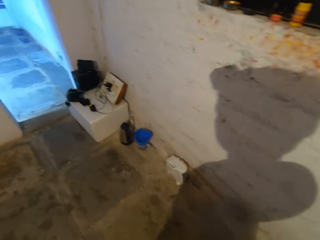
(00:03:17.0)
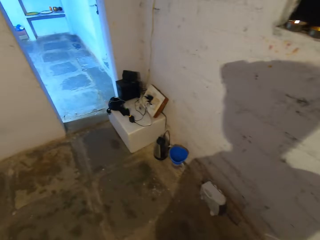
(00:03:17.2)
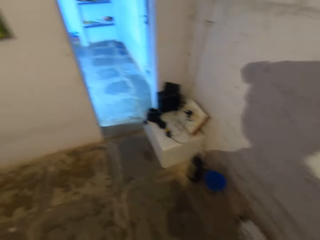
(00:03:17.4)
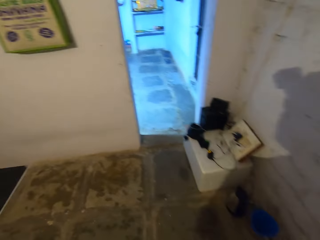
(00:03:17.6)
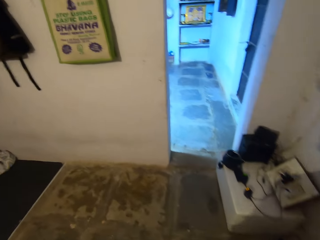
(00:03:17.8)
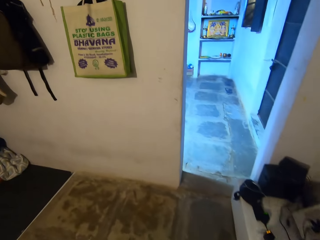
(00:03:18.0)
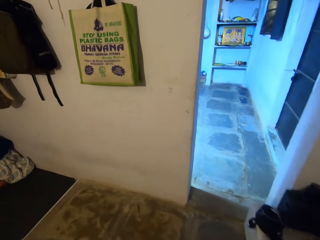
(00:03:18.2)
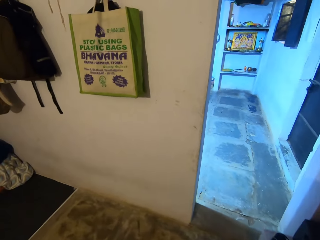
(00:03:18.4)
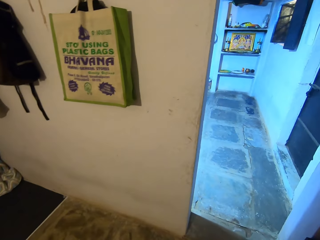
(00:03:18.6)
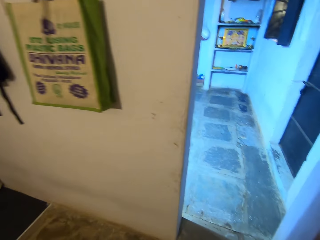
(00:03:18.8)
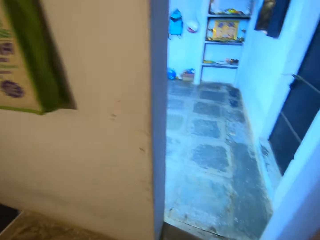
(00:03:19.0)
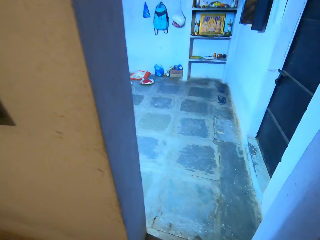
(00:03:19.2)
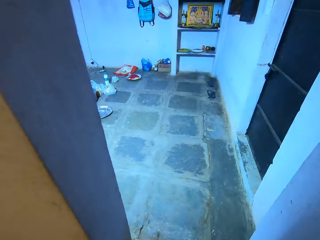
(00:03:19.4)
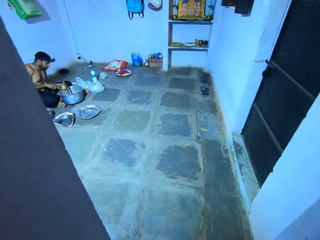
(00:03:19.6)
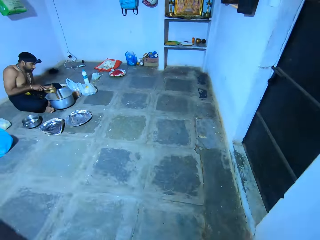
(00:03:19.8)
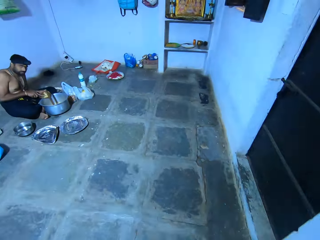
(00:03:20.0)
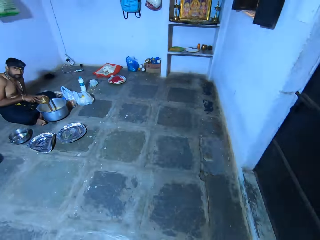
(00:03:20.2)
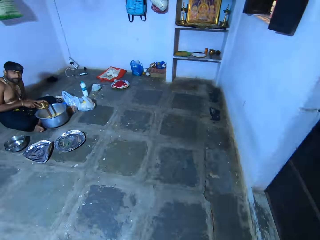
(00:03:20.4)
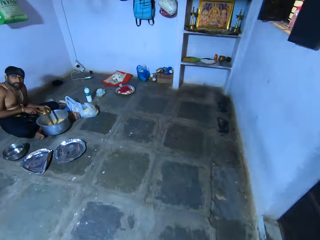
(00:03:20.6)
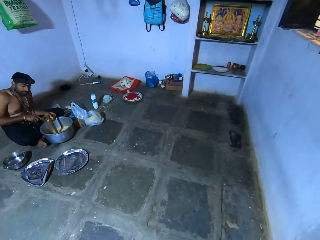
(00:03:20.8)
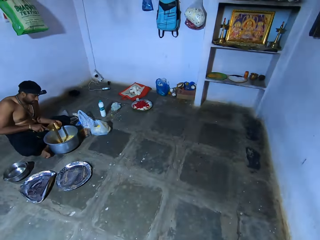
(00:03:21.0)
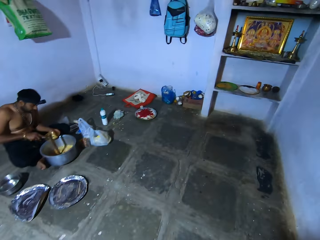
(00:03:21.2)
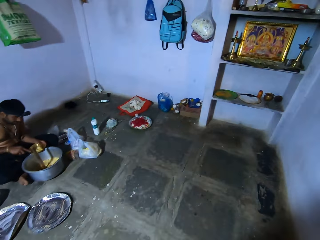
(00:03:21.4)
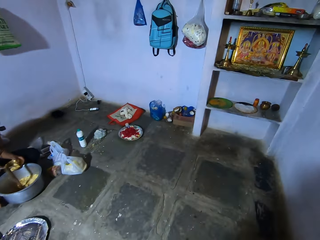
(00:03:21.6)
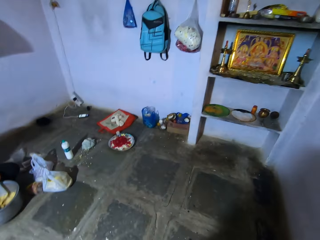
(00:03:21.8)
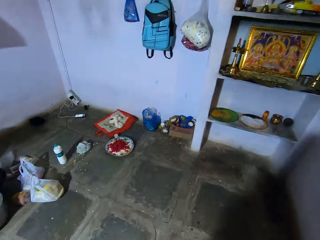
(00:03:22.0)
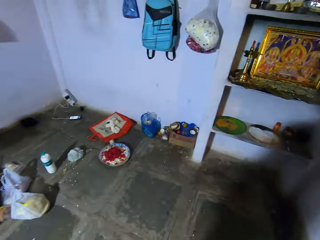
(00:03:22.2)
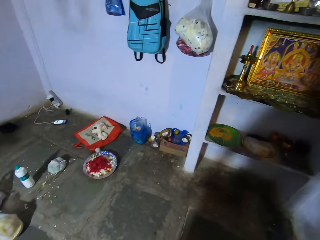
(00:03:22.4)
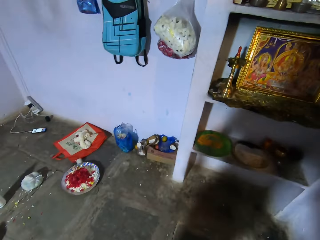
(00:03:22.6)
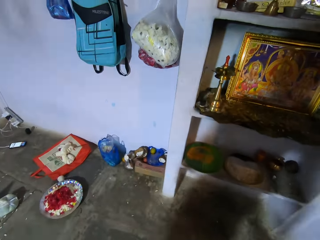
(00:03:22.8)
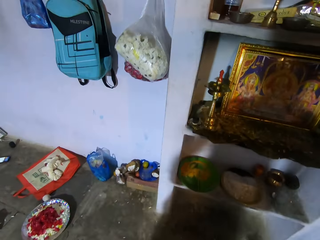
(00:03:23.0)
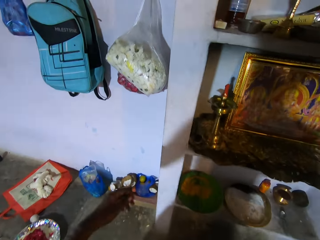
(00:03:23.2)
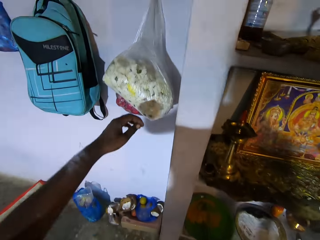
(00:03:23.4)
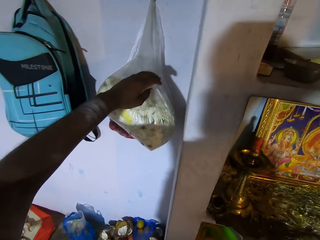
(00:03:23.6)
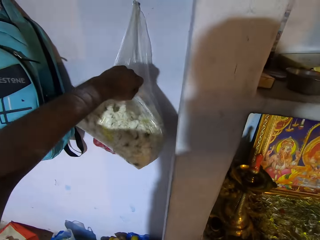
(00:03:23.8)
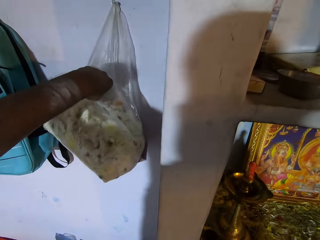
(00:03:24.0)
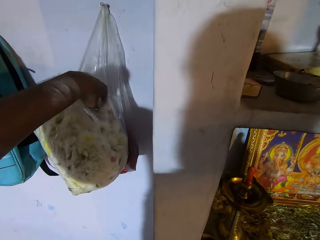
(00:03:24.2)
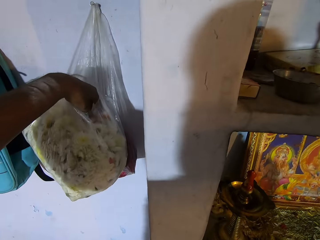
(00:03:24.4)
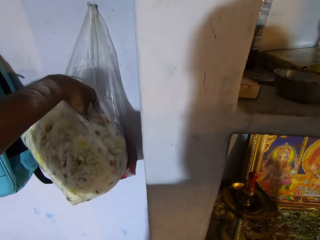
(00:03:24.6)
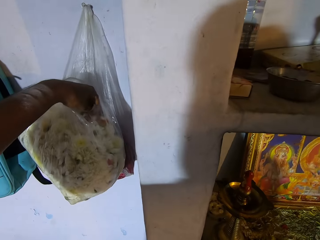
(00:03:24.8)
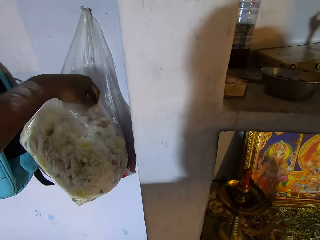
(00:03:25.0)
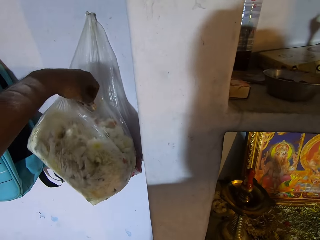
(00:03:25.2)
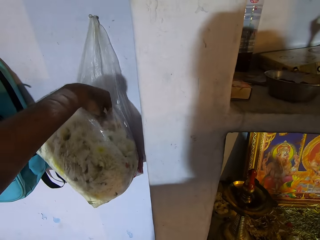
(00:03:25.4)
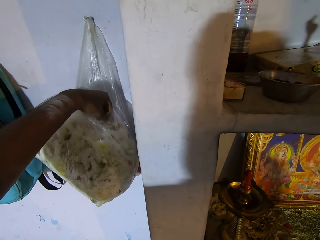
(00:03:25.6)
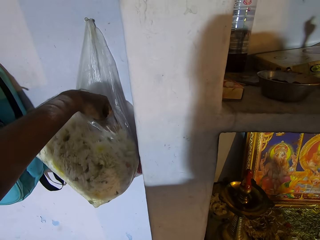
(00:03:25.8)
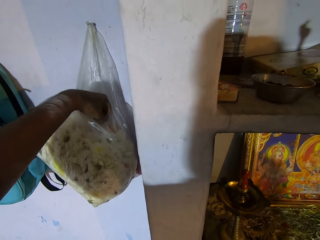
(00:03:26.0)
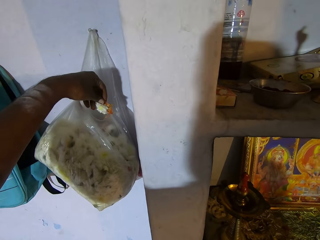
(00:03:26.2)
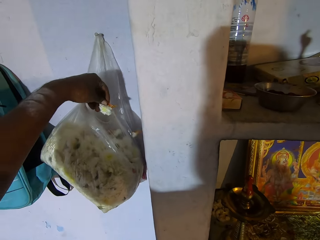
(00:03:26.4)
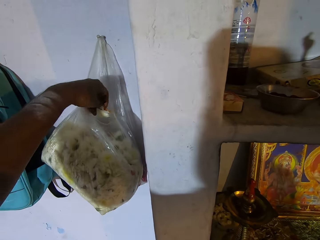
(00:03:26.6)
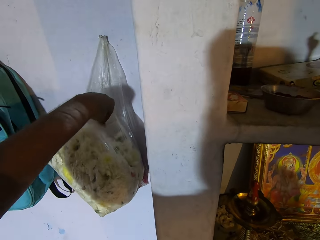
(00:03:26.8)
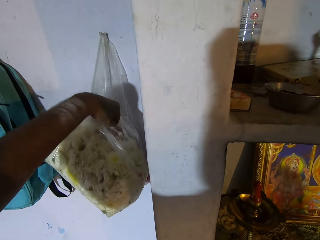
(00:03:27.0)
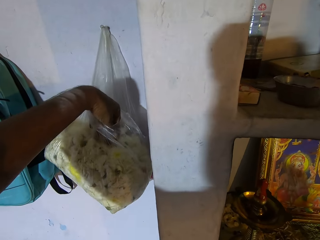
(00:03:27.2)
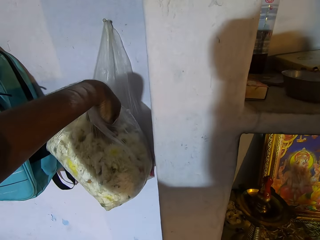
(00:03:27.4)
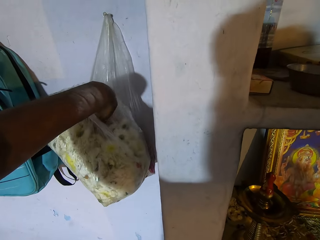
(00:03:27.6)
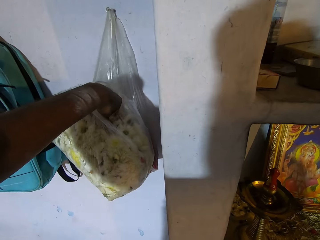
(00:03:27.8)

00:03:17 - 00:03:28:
The camera wearer walks around. He turns. A man mixes something in a plate. The camera wearer picks a flower in the paper. He dips his hand on a paper bag.

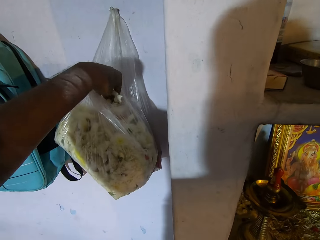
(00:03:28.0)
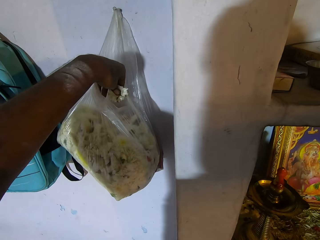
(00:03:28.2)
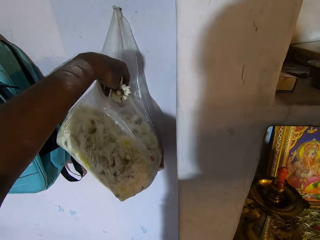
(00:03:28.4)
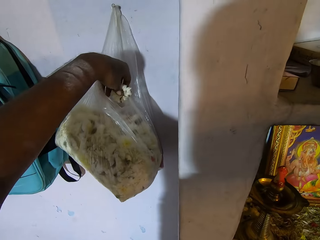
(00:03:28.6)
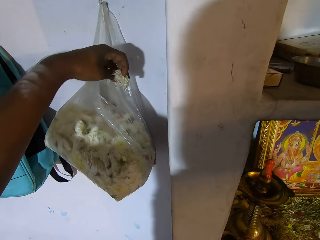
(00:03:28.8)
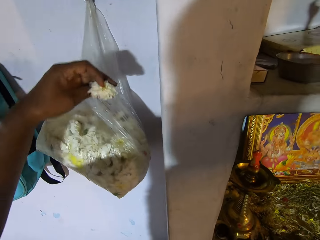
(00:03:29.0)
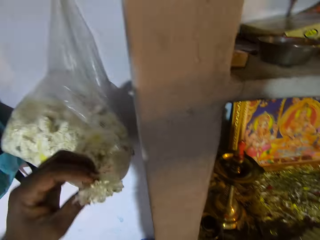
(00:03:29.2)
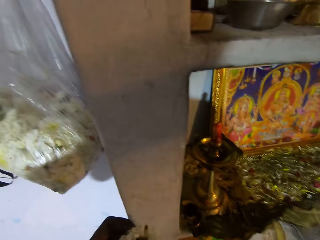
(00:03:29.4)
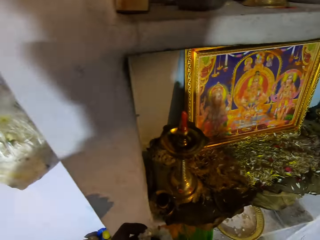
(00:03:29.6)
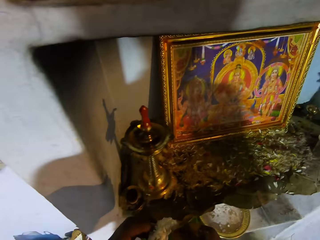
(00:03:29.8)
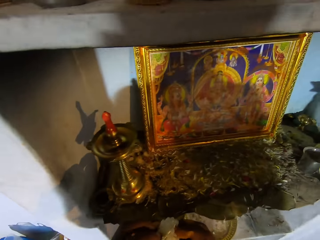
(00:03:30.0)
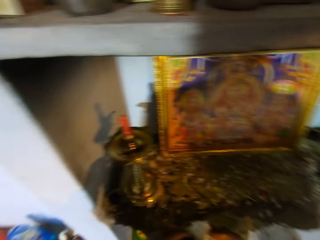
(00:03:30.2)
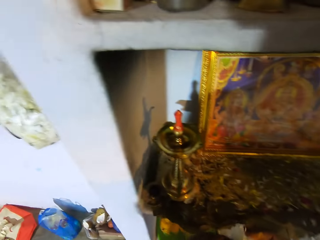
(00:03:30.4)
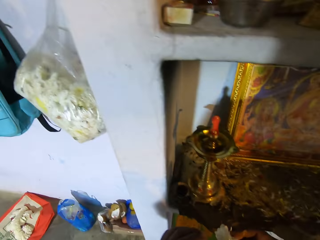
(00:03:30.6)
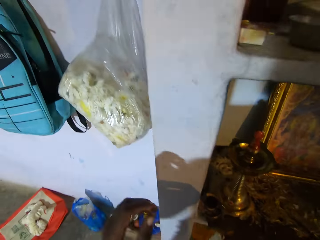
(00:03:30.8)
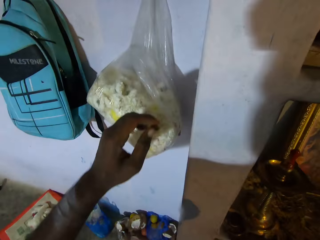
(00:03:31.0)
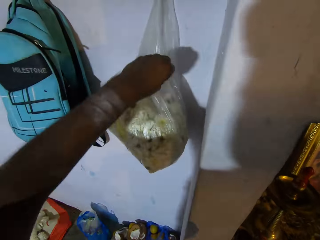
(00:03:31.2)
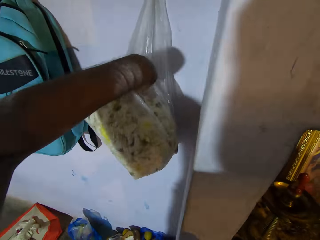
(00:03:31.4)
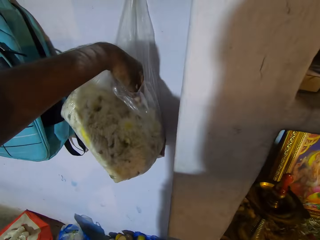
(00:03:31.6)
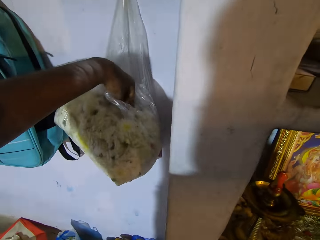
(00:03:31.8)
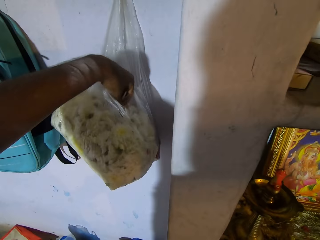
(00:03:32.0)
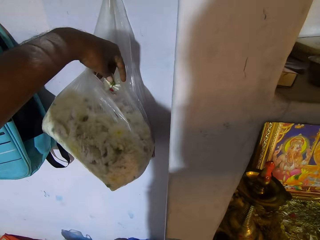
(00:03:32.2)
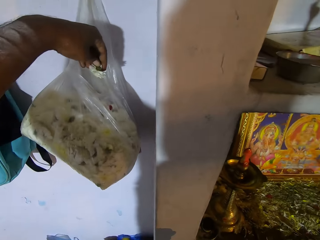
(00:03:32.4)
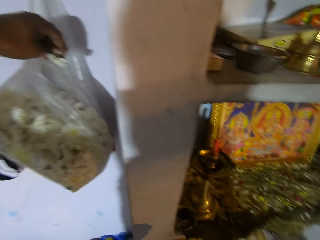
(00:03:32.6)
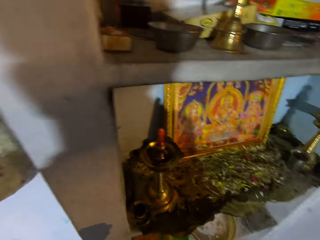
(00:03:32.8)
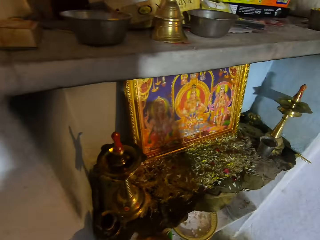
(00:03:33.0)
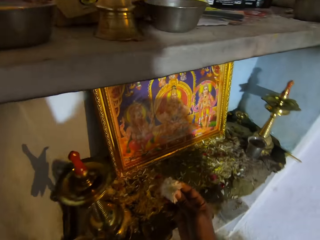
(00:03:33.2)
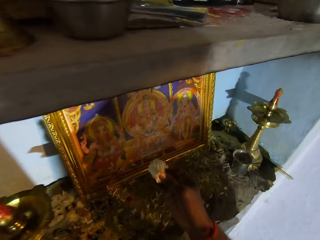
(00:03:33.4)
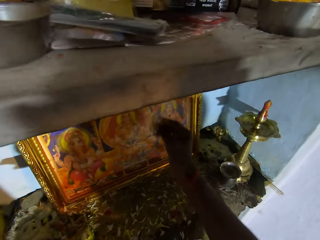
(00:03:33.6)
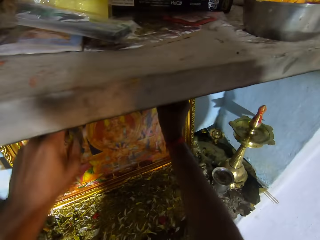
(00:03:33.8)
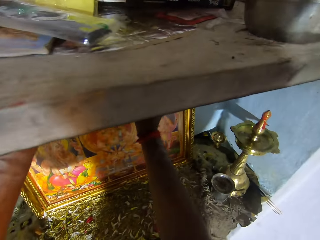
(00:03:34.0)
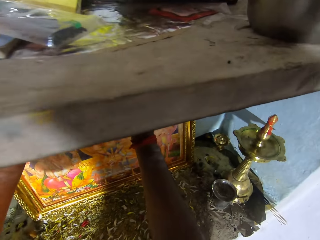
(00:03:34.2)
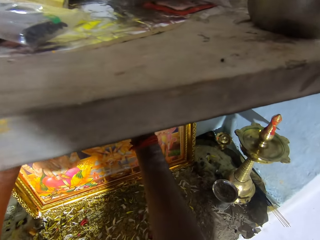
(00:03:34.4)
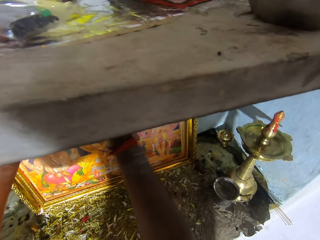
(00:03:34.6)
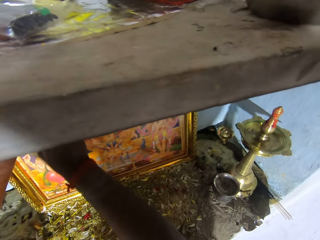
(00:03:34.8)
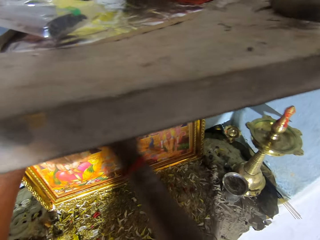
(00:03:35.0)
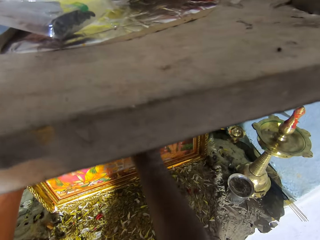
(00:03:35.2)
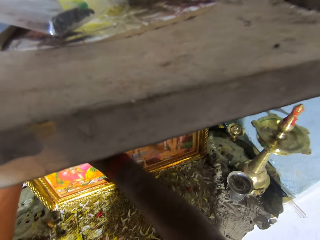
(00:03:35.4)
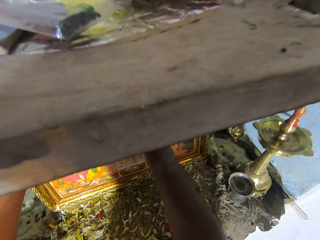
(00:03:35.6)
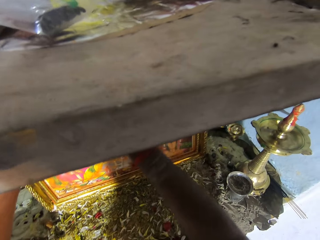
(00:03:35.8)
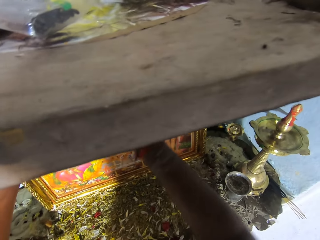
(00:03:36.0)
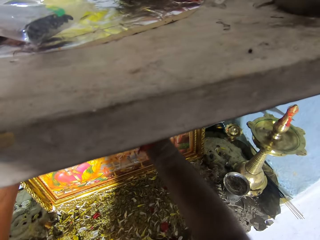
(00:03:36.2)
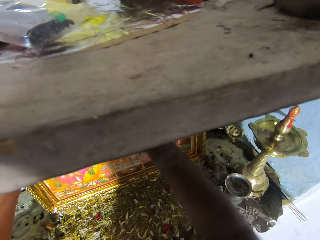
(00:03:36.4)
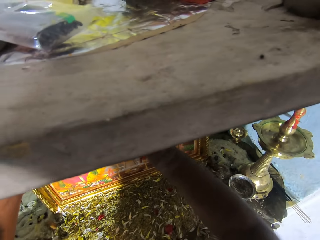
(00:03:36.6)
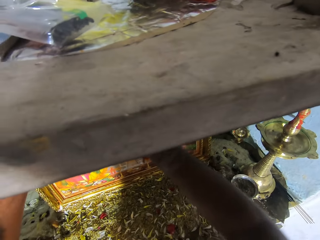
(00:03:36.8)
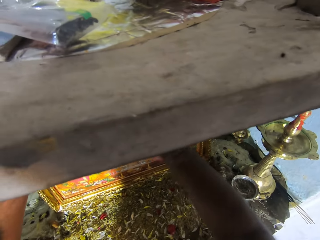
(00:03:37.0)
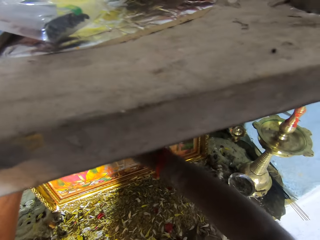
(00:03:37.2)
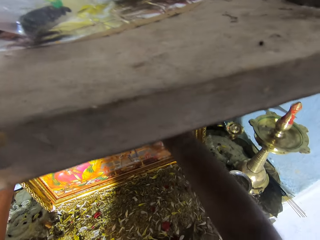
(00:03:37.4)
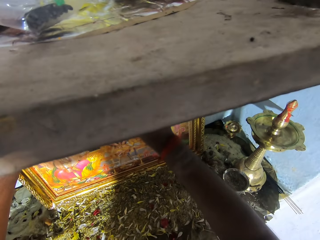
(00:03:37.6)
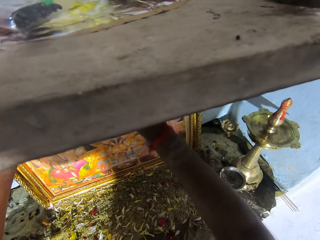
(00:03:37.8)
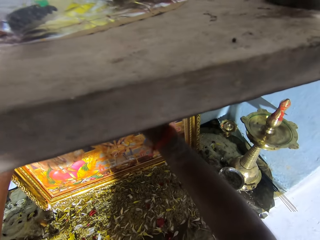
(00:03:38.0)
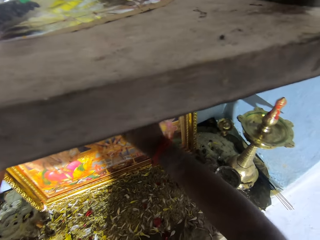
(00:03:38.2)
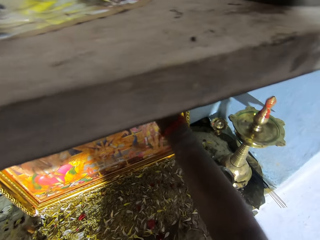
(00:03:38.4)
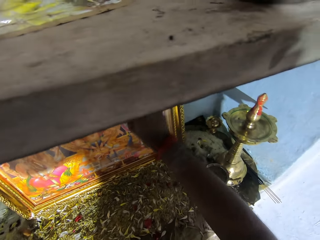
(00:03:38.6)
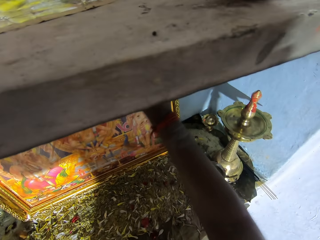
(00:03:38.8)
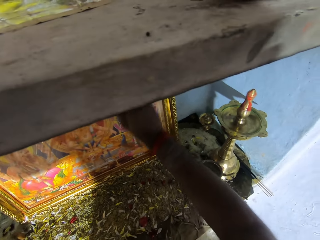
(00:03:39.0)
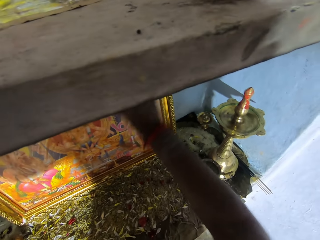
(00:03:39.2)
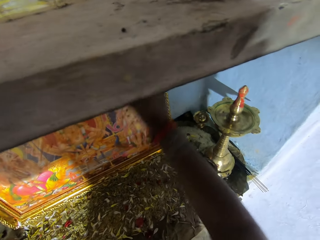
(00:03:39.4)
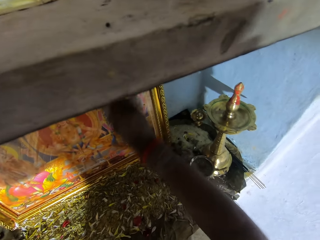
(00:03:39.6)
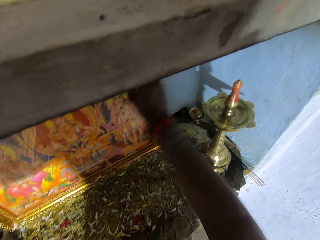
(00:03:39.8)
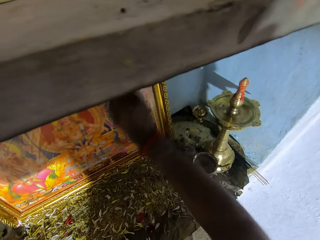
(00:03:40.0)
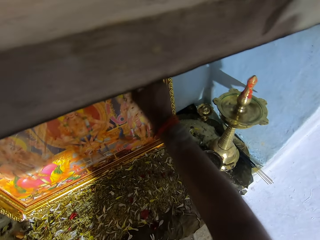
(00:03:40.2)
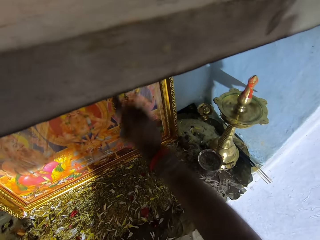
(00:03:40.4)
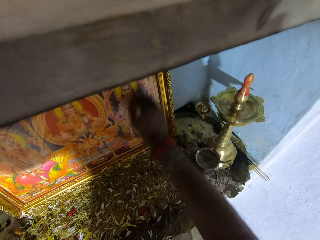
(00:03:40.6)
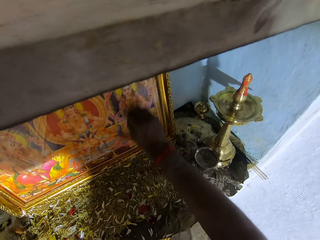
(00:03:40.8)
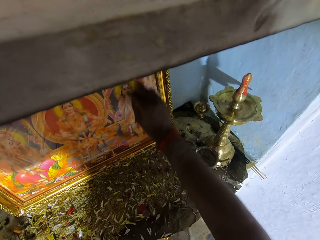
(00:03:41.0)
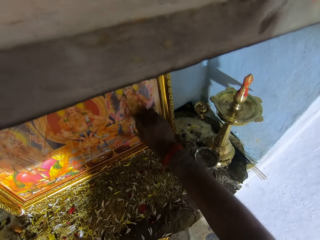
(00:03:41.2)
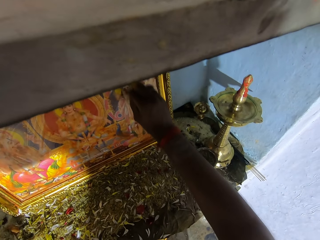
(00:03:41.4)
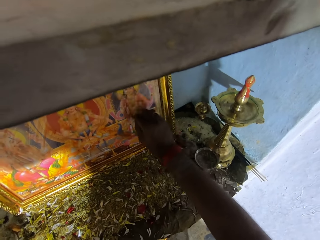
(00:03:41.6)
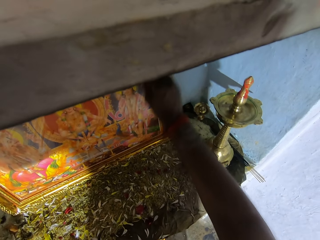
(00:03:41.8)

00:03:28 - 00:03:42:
The camera wearer picks a flower with the other hand. He picks a flower in the paper and dips his hand on a paper bag. He walks around. He wipes a frame picture with a flower.
